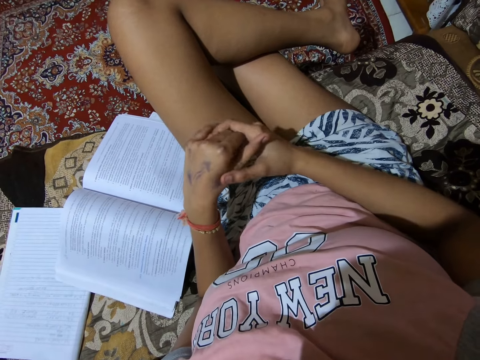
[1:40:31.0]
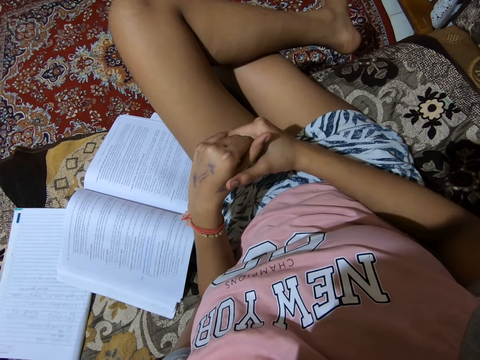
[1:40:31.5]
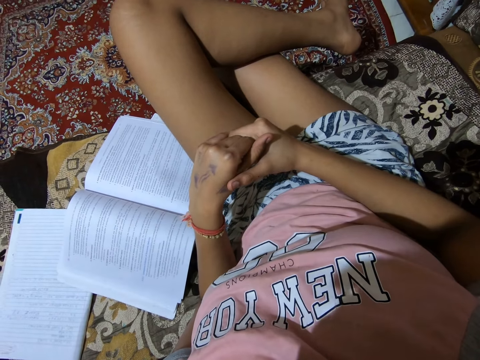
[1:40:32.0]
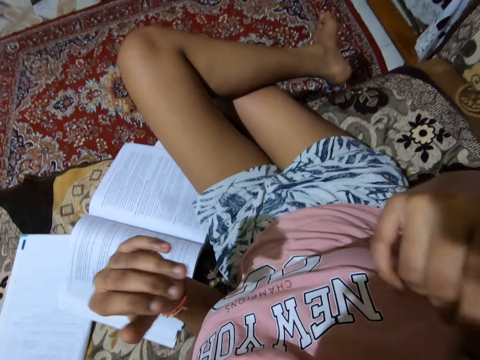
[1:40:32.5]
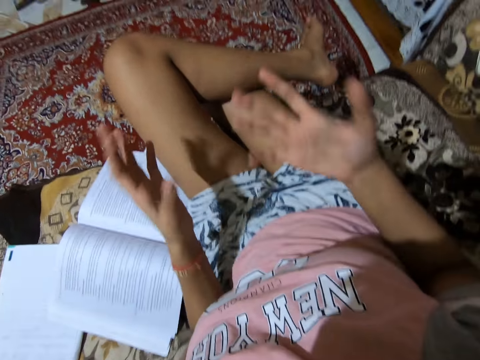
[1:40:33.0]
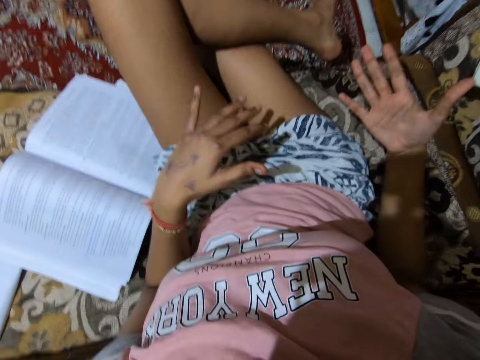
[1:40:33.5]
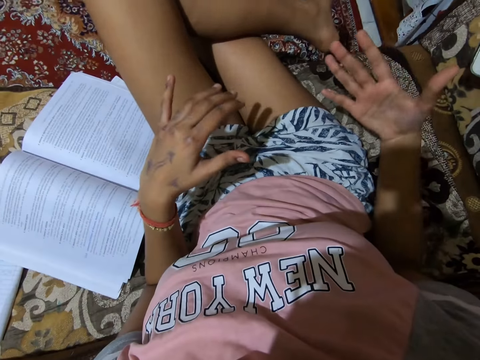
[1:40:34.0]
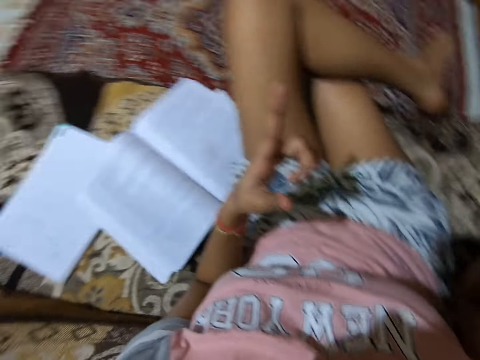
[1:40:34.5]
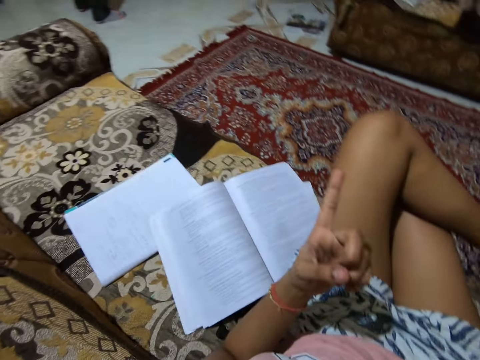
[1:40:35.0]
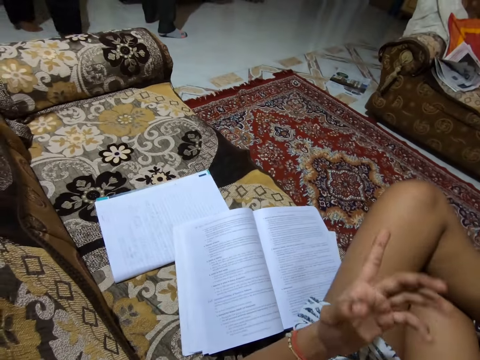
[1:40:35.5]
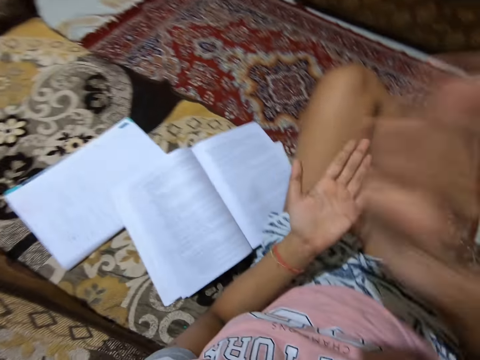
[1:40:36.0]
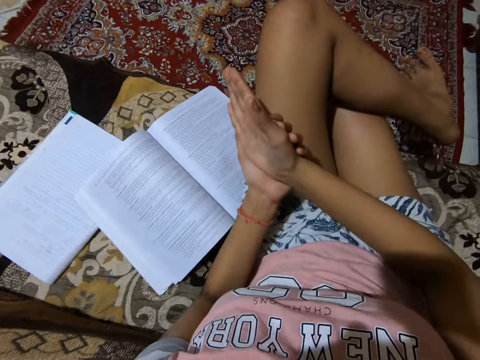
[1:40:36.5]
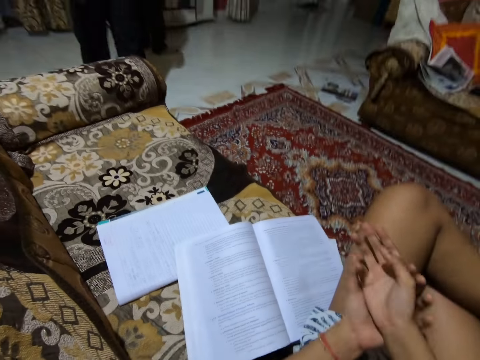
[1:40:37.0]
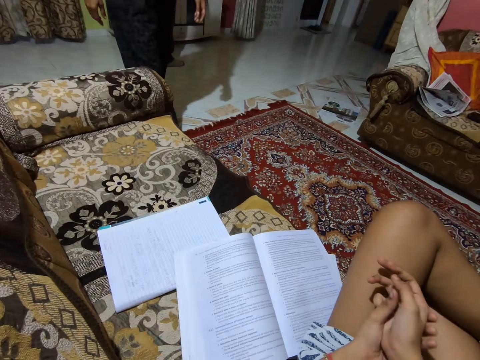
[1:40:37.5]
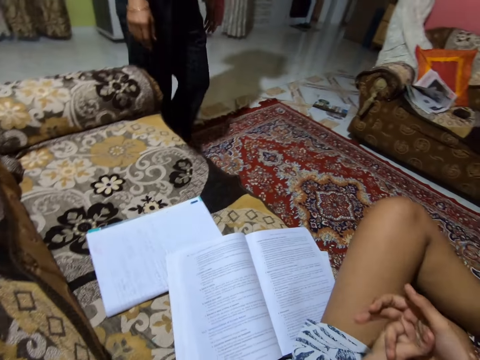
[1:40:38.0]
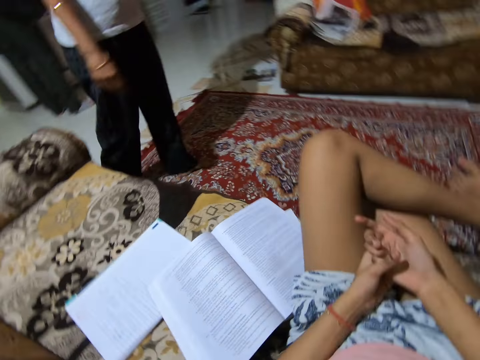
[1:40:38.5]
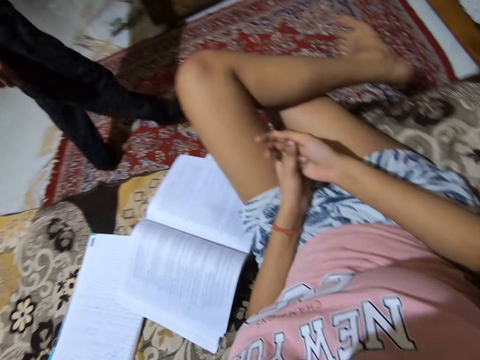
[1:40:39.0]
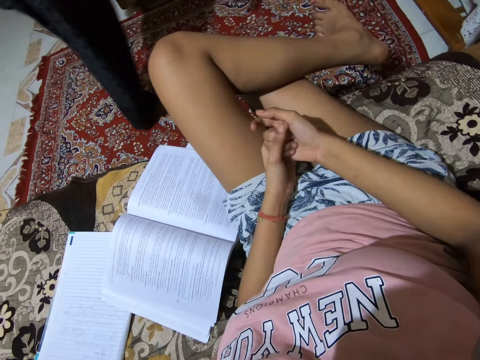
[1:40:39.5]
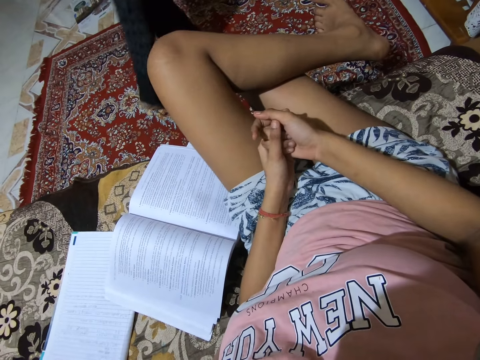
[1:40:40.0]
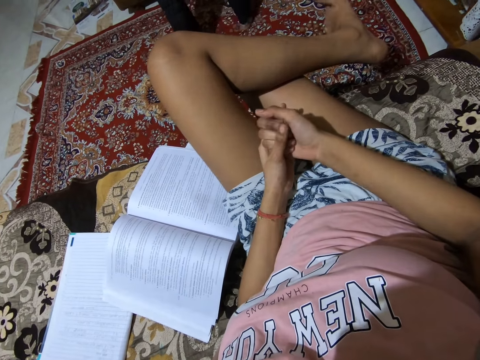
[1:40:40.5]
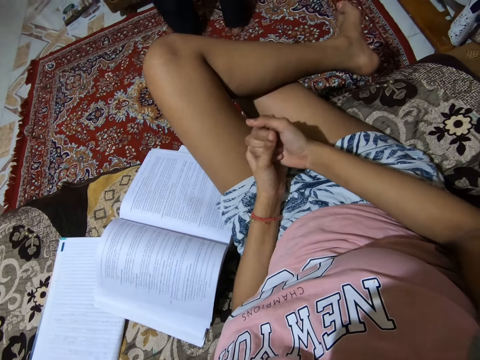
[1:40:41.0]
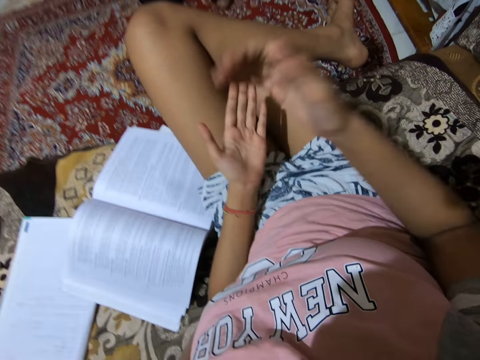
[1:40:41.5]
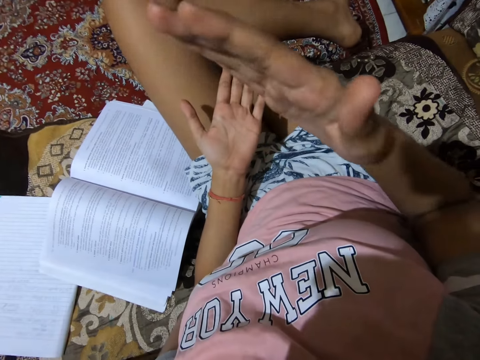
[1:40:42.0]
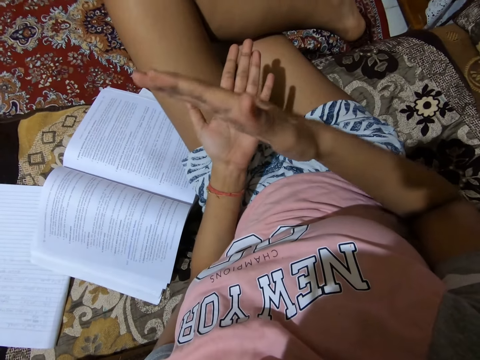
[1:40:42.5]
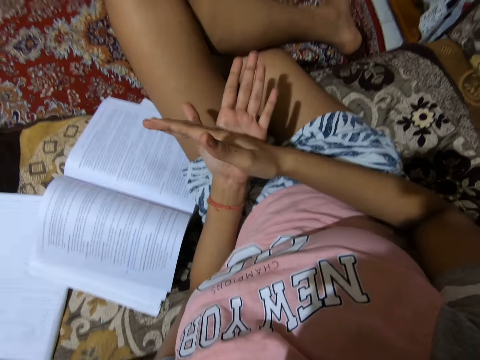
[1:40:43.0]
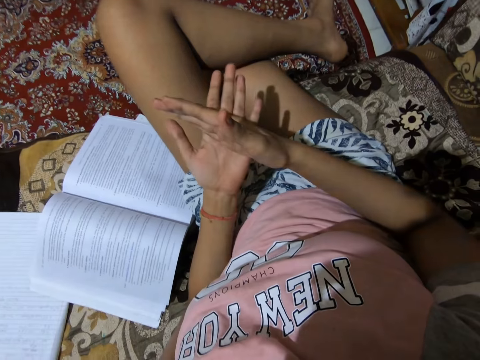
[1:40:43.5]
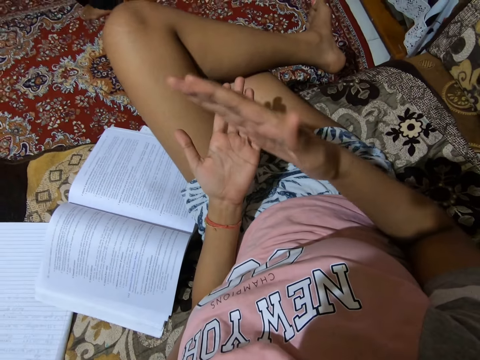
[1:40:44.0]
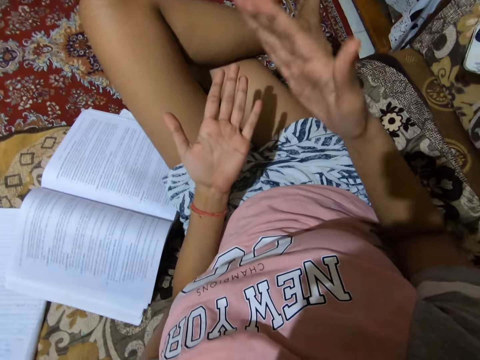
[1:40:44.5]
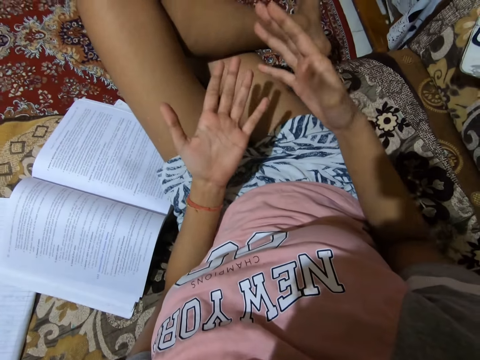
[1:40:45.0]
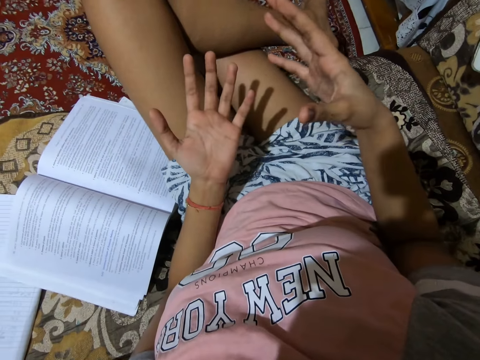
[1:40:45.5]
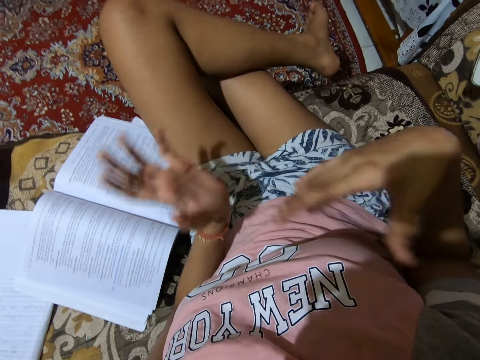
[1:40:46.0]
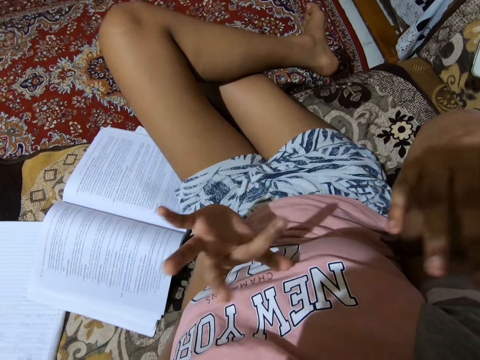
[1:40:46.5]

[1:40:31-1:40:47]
A man walks in the house towards the camera wearer. The camera wearer demonstrates with her hand.

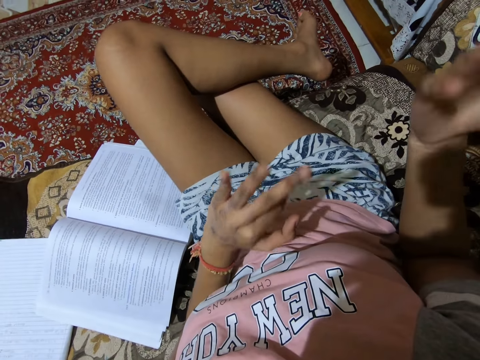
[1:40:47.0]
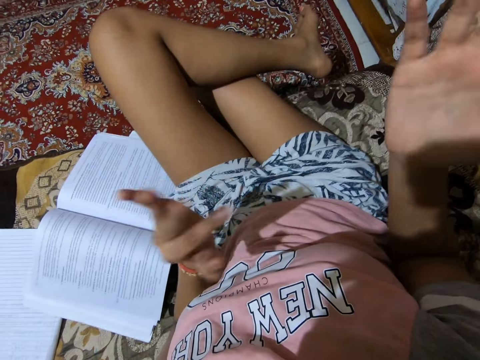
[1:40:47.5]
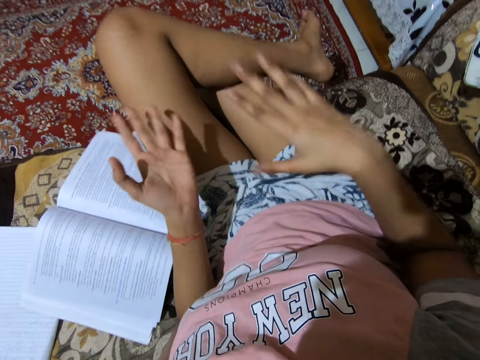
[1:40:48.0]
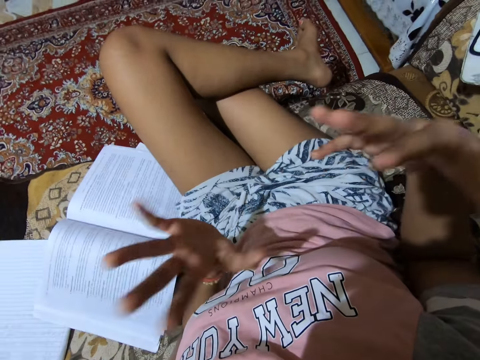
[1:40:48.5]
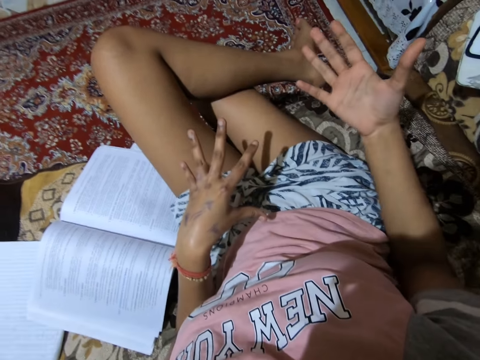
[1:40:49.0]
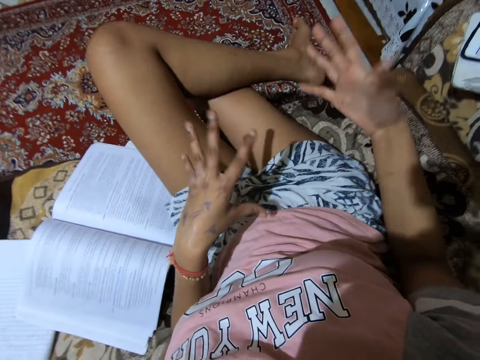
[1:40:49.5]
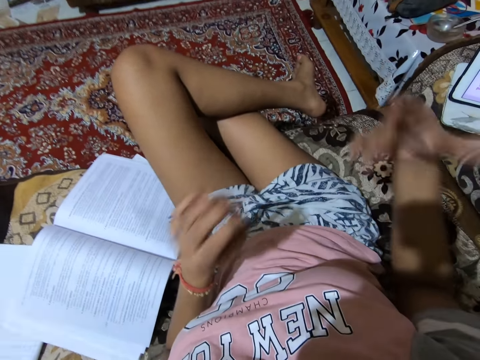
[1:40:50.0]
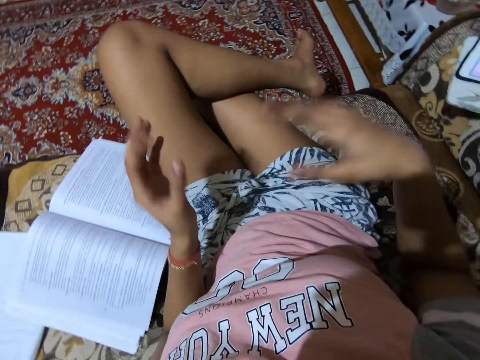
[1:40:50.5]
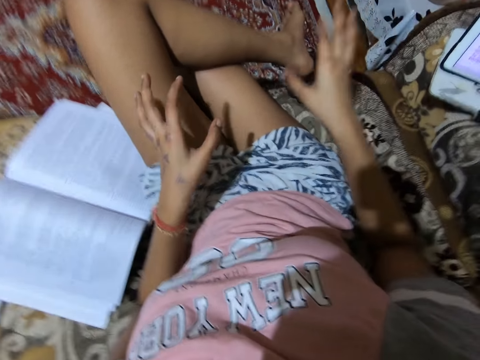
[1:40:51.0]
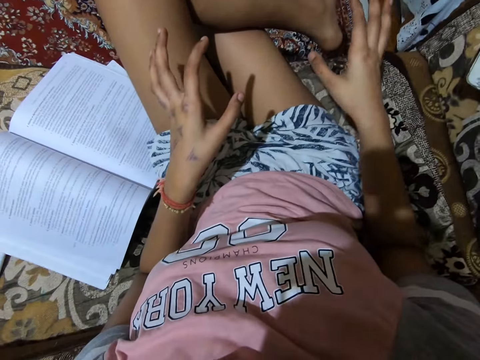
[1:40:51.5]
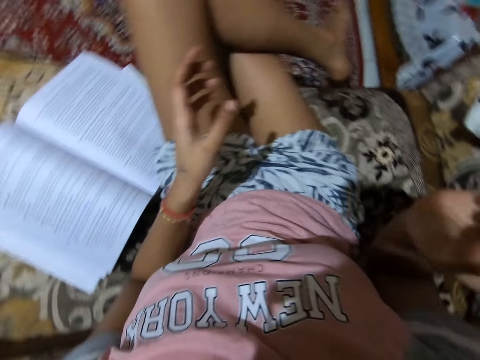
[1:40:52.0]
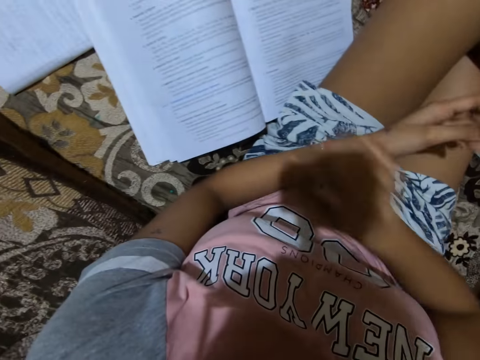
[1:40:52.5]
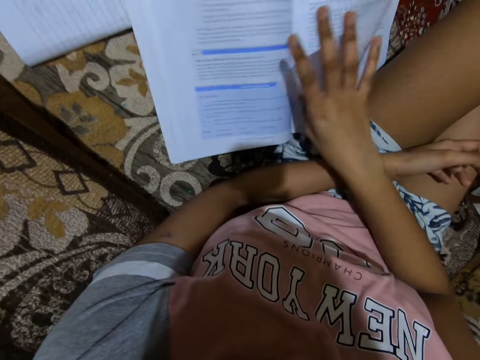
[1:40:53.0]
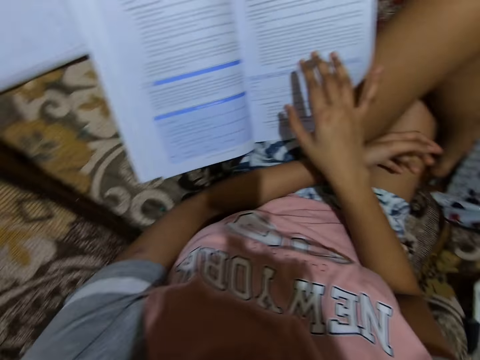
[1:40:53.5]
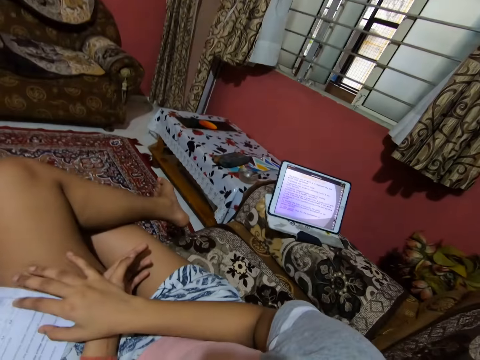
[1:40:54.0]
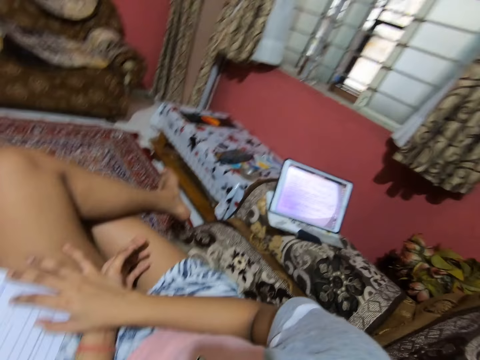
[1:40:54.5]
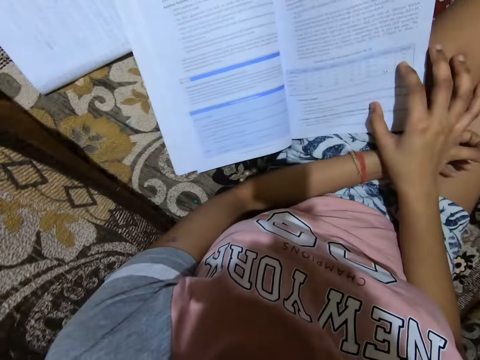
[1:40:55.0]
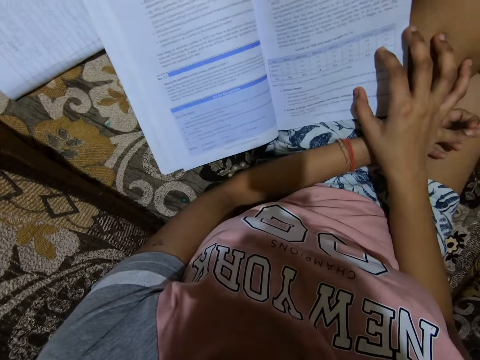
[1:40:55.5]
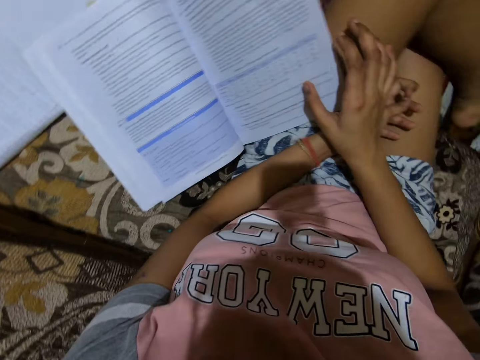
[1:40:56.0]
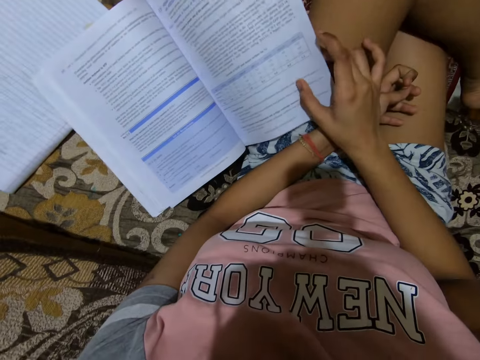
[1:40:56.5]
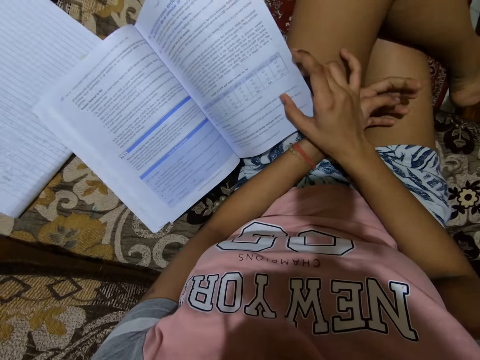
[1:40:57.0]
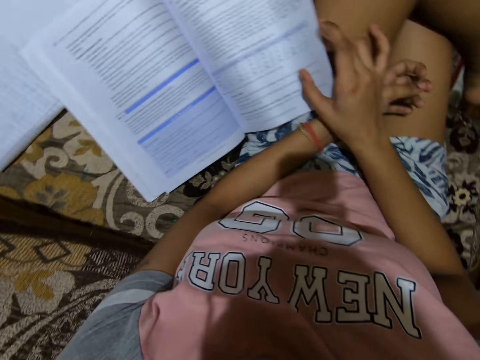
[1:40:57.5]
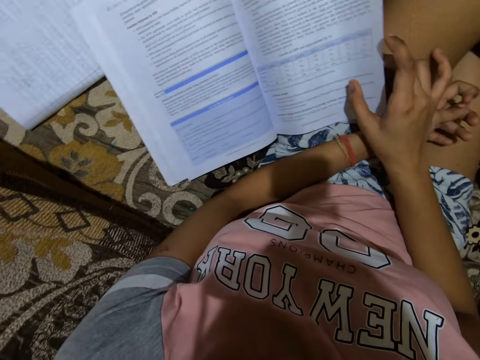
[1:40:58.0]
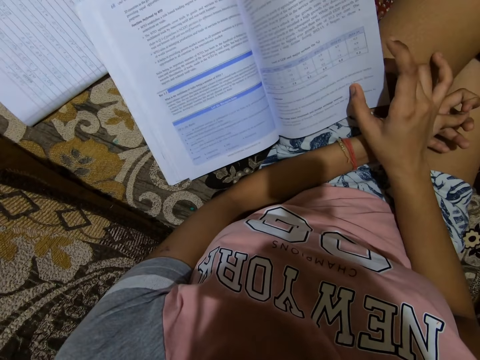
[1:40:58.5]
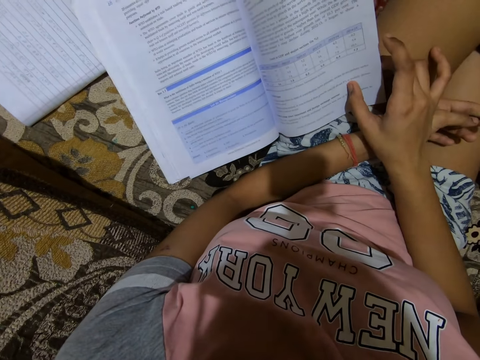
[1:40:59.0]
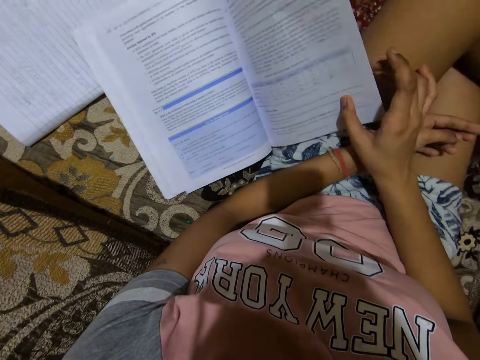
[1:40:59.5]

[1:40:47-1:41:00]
The camera wearer pats the leaf page of the textbook with her right hand. She opens the next page. She looks at the tablet. She reads from the book.
